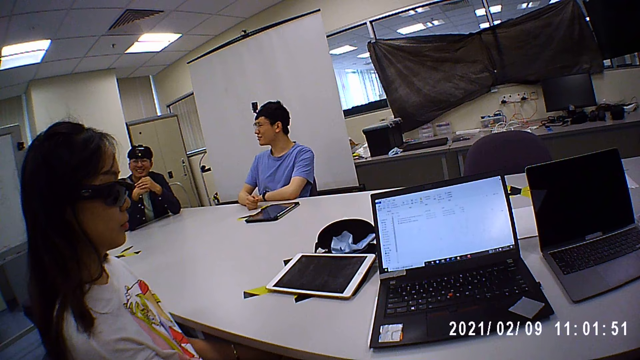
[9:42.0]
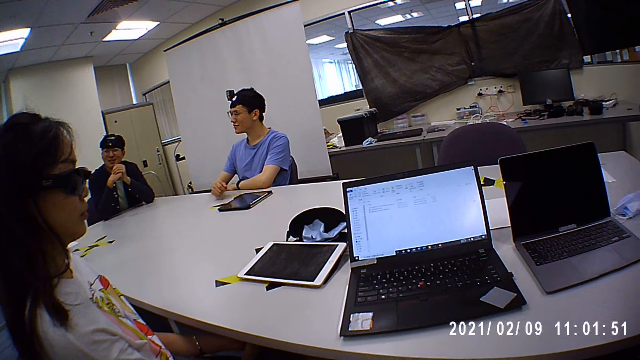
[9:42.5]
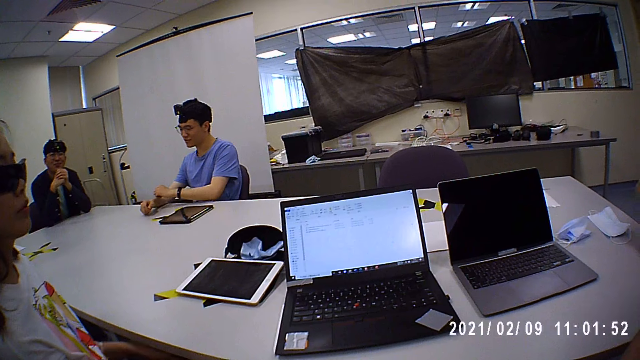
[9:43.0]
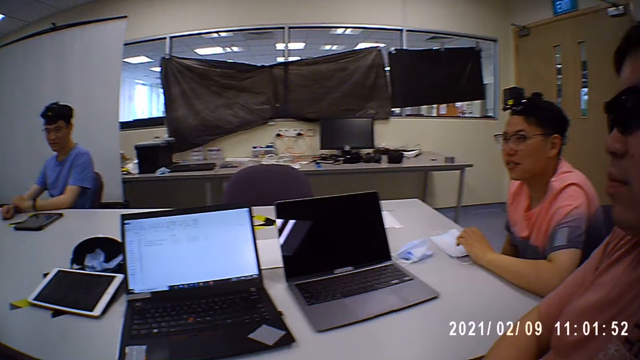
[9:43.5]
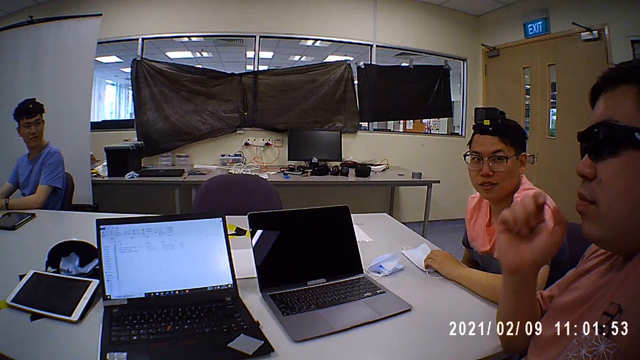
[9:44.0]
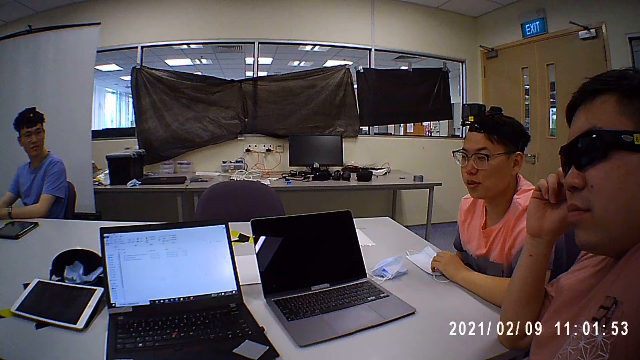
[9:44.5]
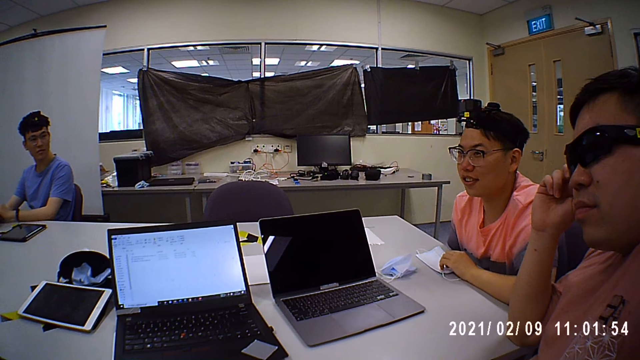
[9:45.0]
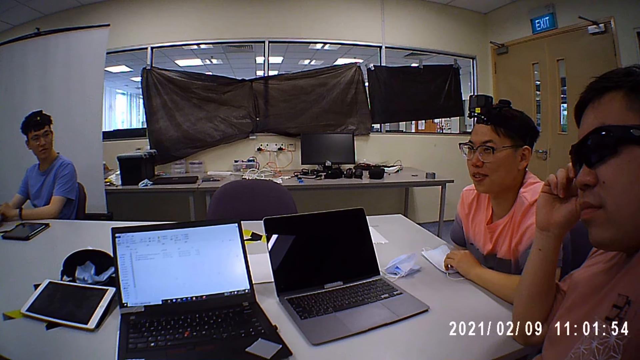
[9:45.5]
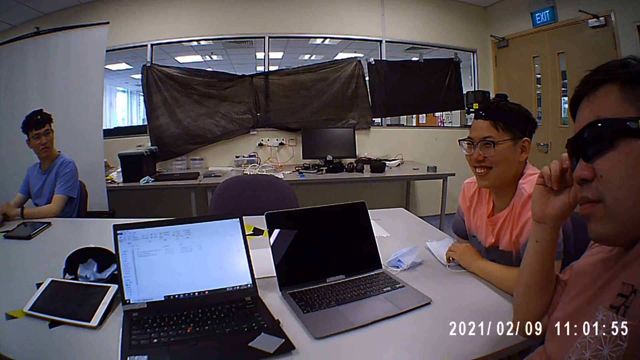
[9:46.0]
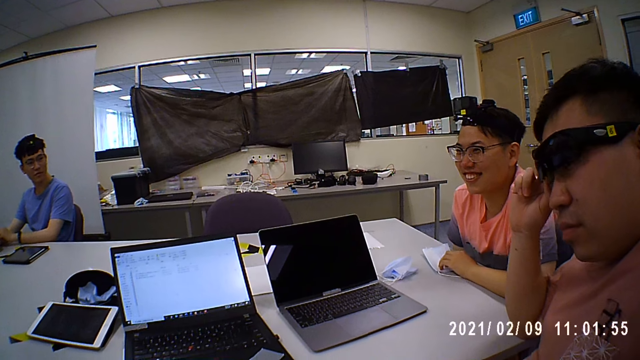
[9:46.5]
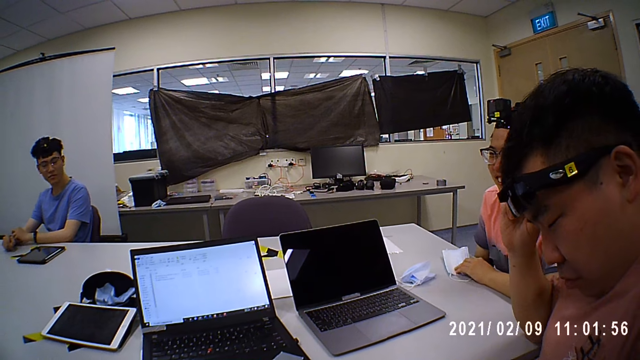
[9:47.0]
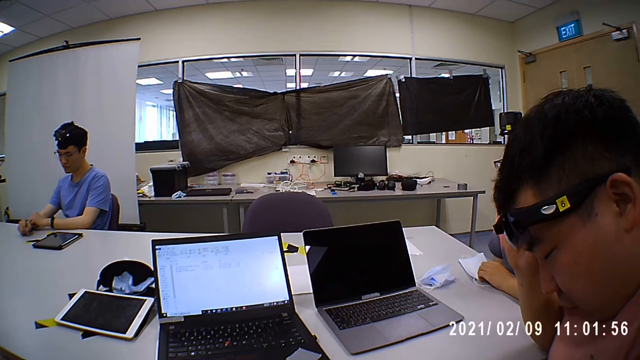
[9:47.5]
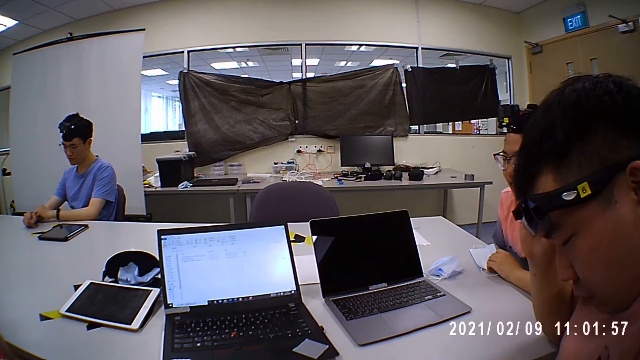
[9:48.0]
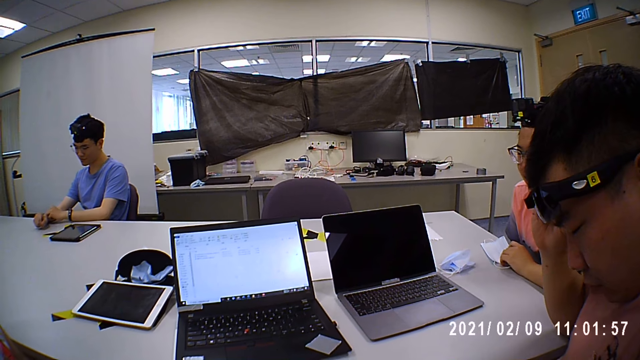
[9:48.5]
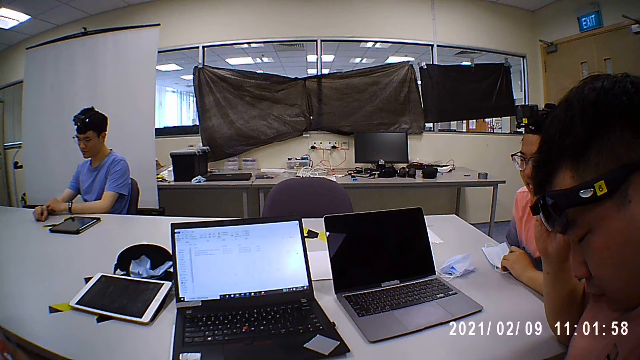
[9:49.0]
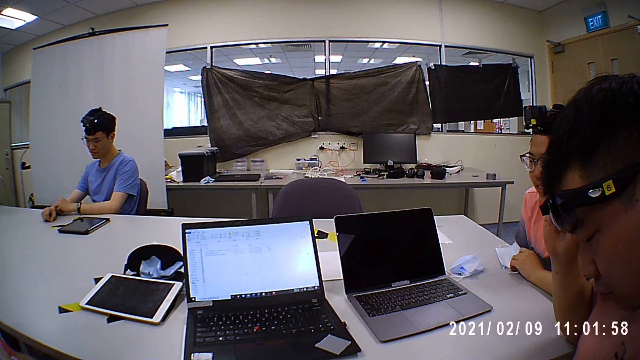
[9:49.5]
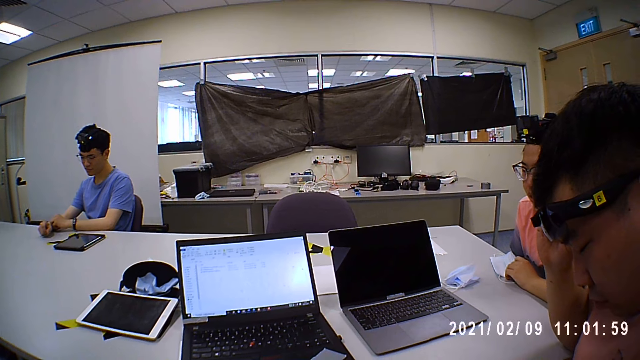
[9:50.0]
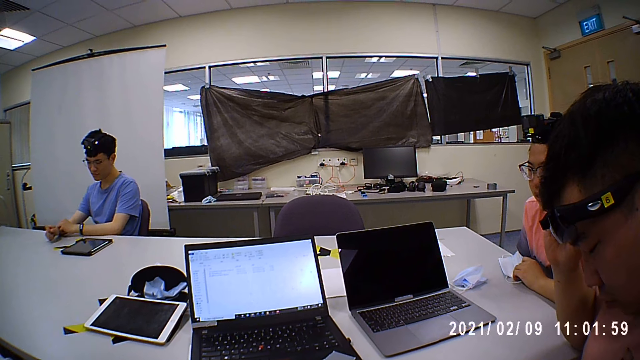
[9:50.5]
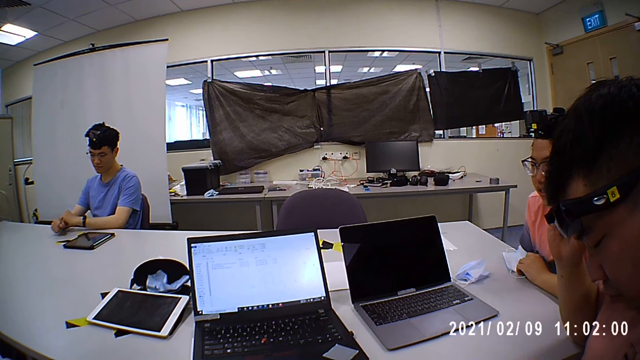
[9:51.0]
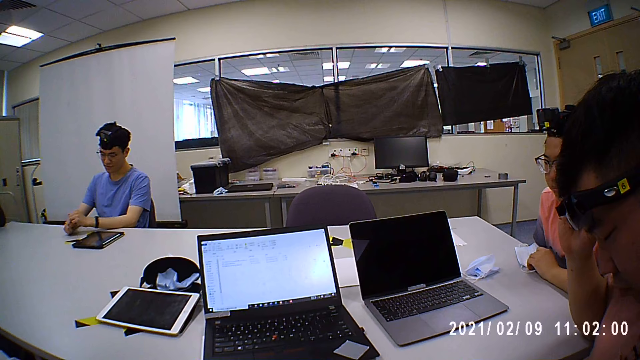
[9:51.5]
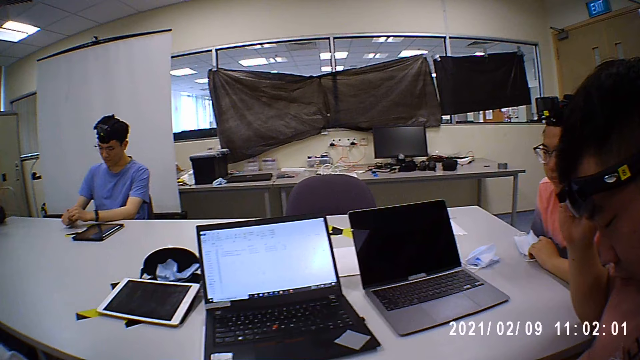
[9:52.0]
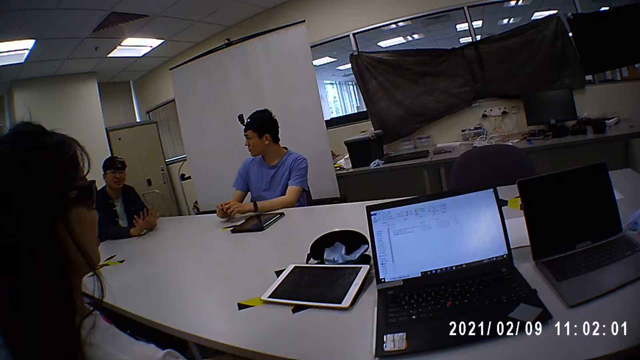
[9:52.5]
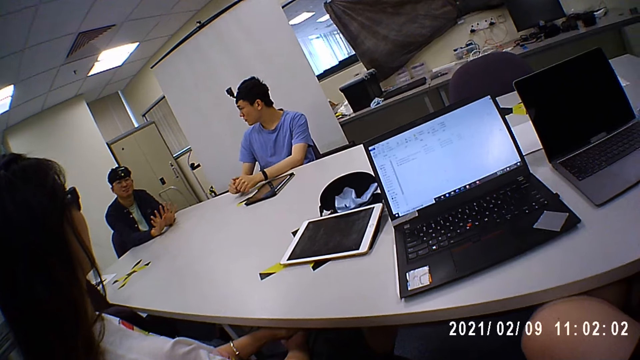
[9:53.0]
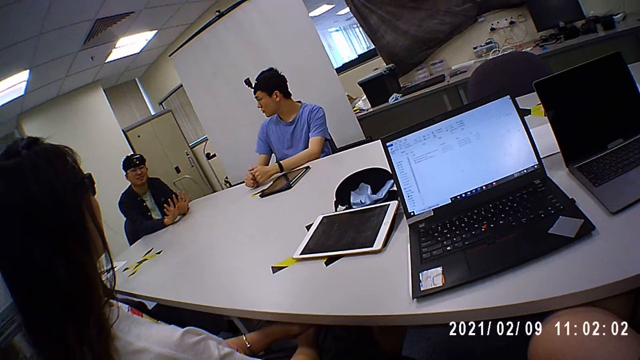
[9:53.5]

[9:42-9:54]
A man adjusts a pair of glasses on his face with his right hand.

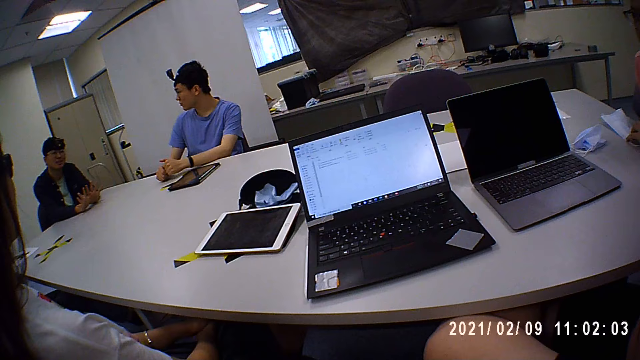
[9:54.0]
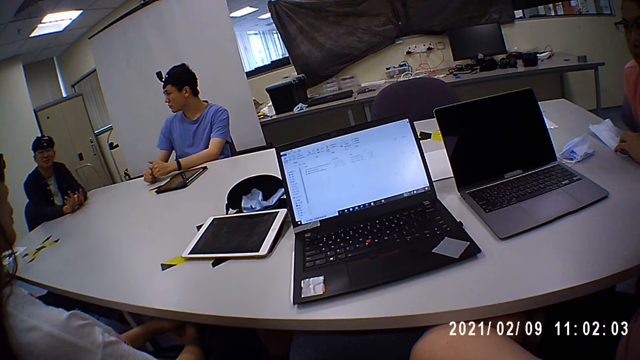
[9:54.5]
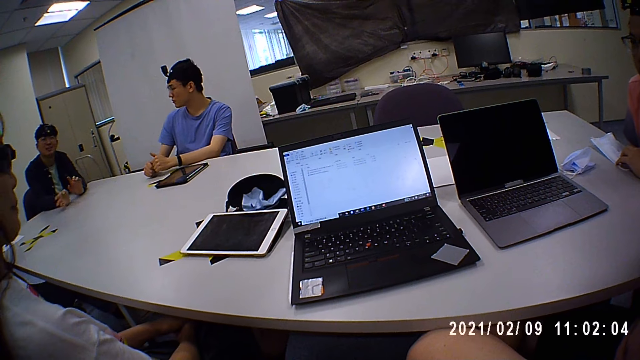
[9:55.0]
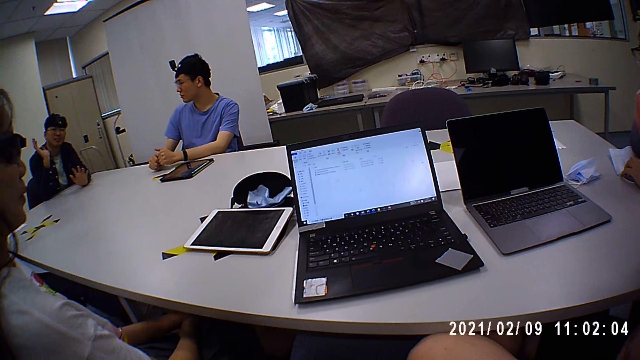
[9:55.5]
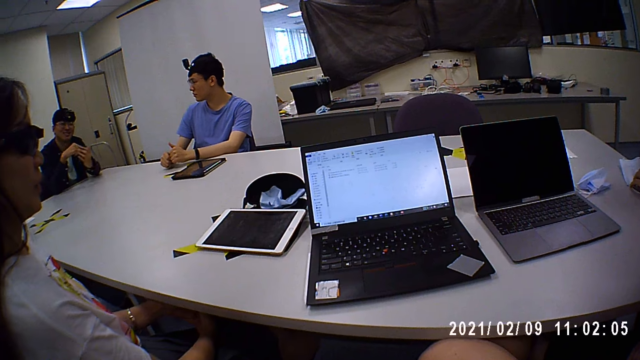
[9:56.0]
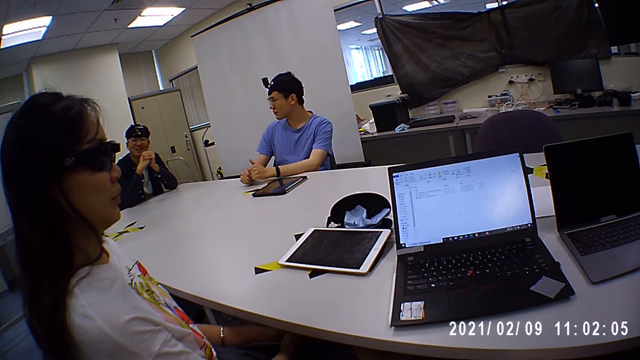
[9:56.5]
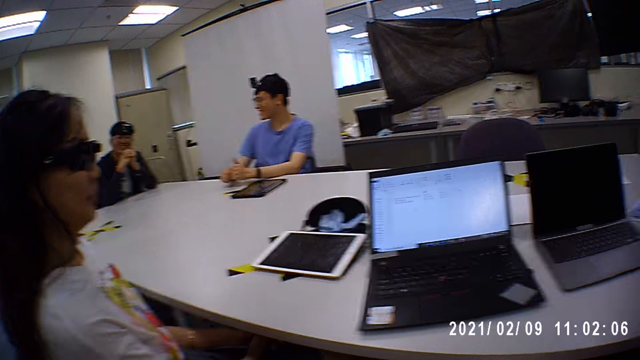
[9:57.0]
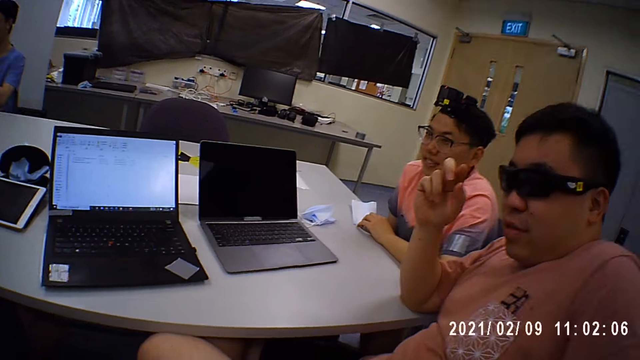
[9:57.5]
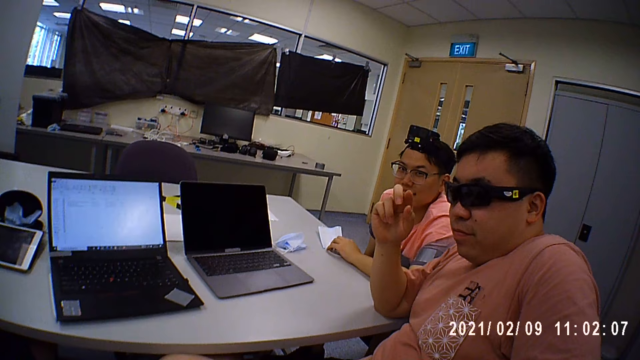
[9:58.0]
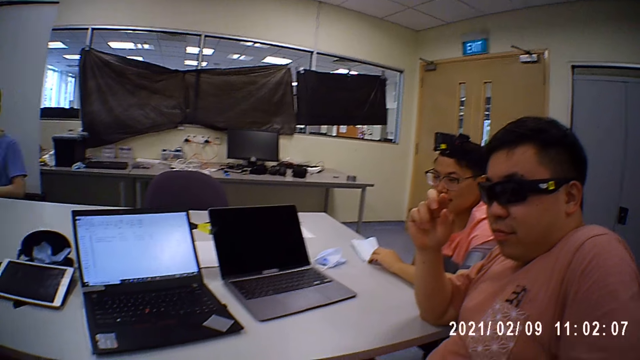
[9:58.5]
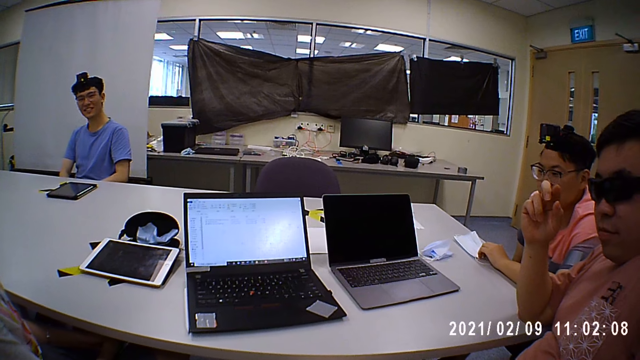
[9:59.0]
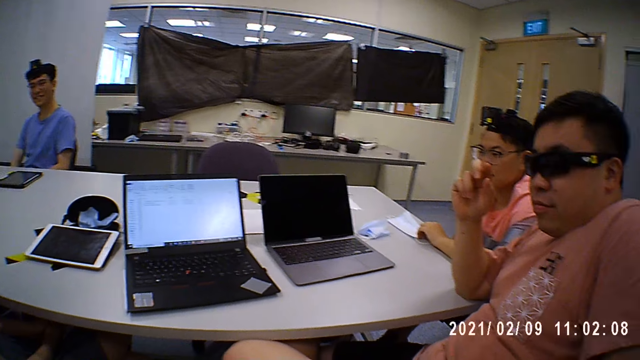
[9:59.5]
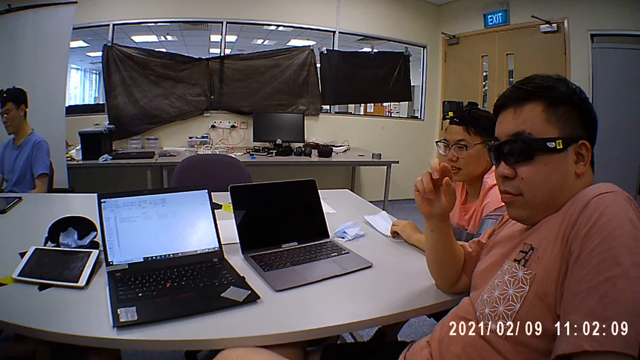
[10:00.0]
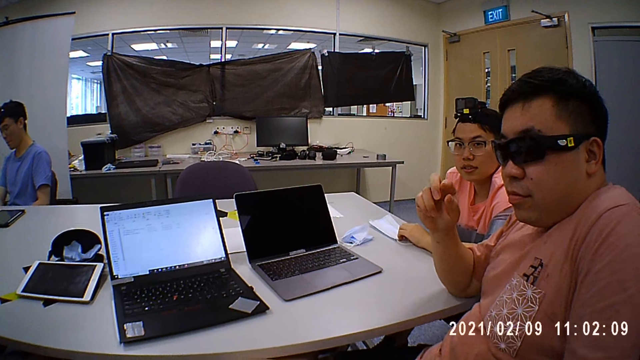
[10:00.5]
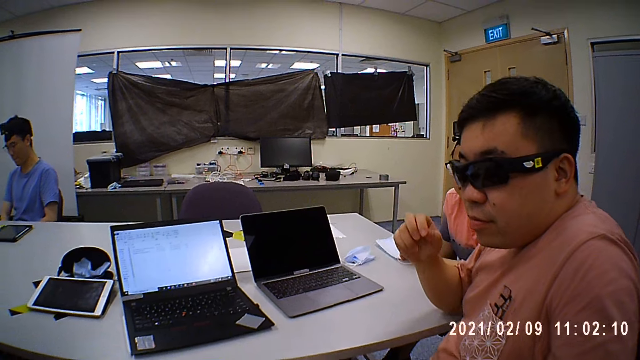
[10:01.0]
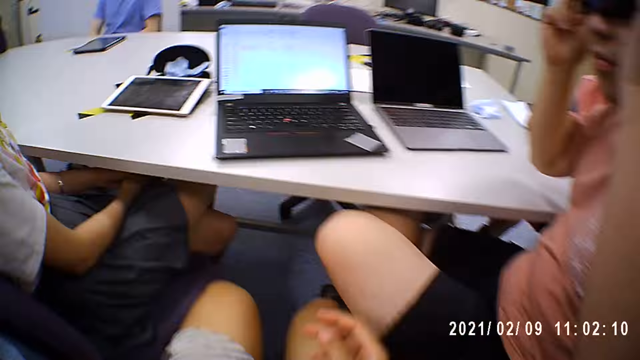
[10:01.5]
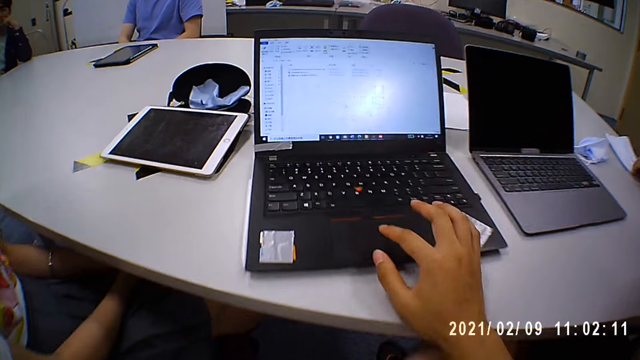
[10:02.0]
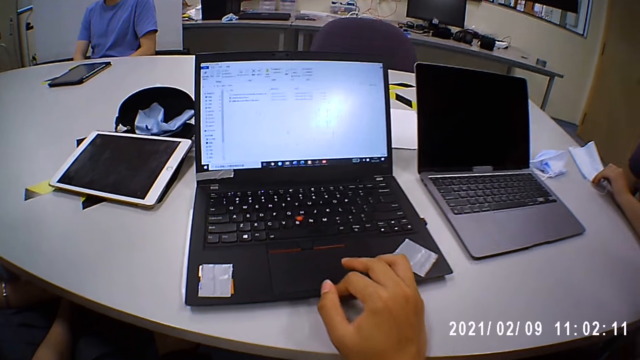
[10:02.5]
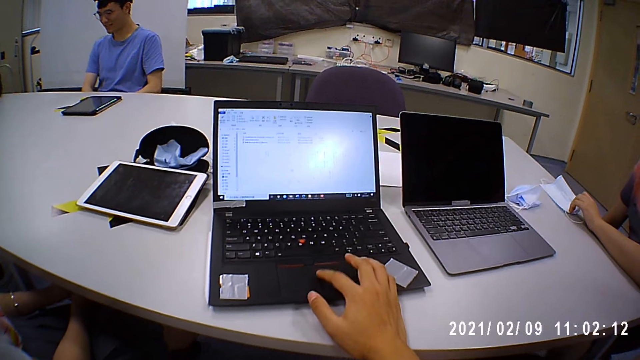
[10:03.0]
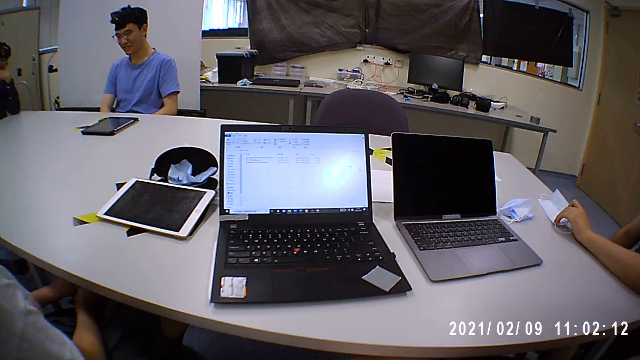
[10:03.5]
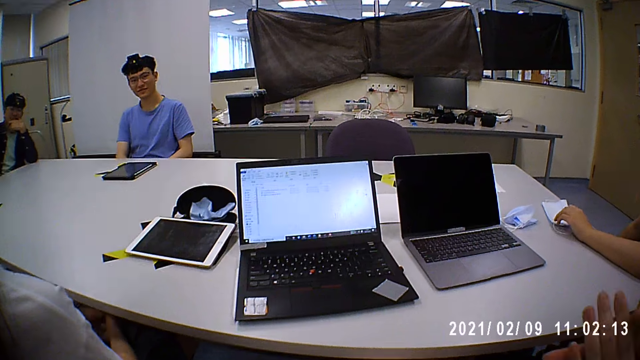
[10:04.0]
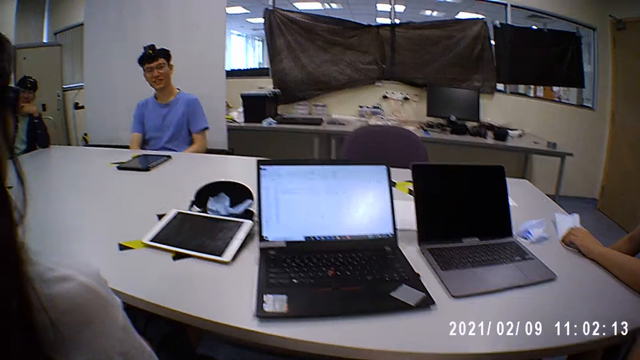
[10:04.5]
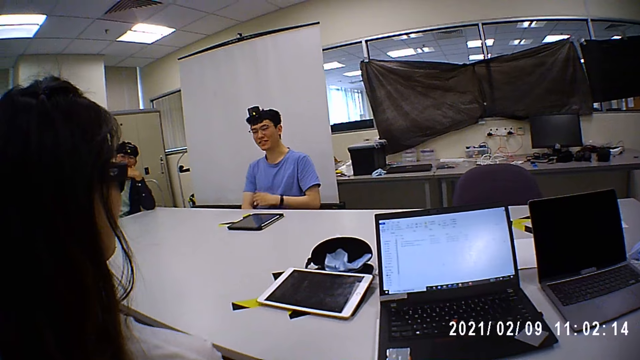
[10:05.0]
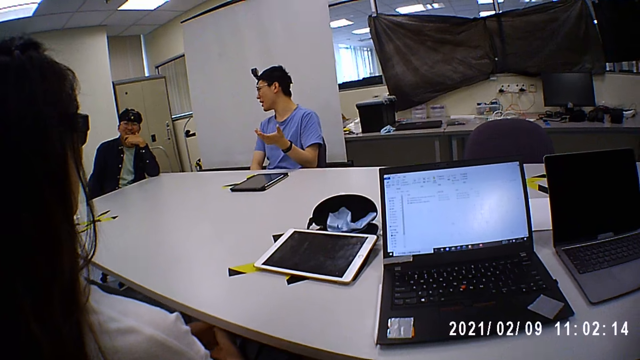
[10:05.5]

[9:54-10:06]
The camera wearer operates a laptop on a table with his right hand. He clicks on the laptop pad.
